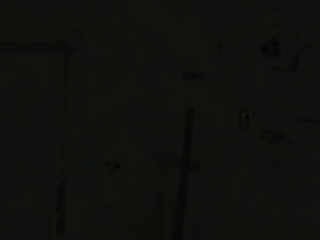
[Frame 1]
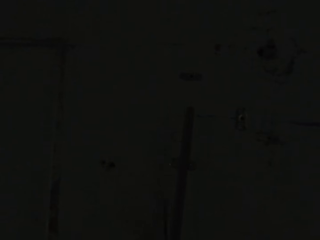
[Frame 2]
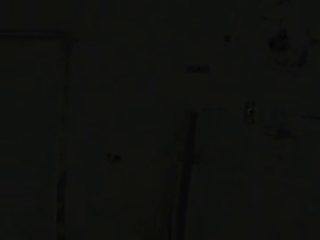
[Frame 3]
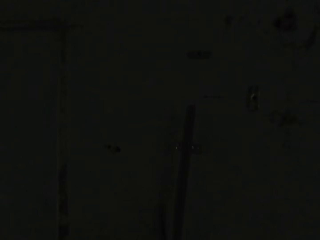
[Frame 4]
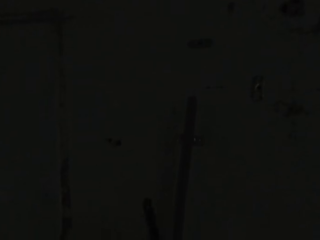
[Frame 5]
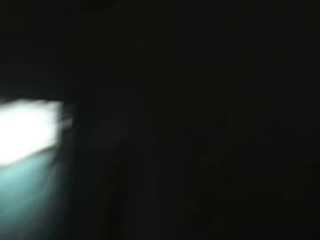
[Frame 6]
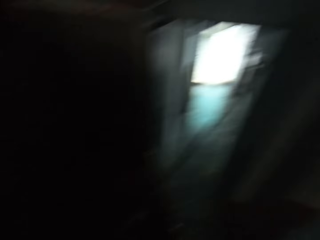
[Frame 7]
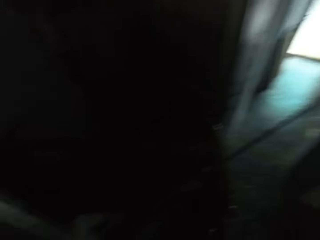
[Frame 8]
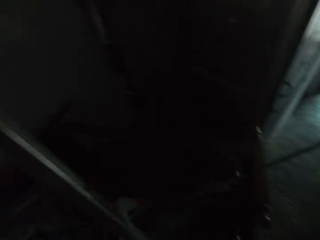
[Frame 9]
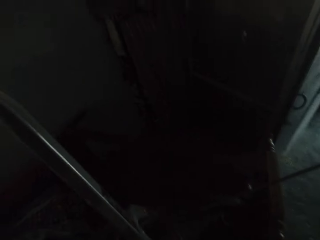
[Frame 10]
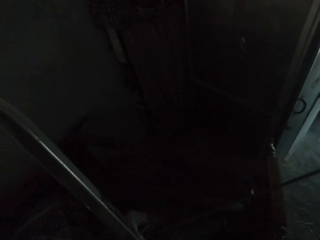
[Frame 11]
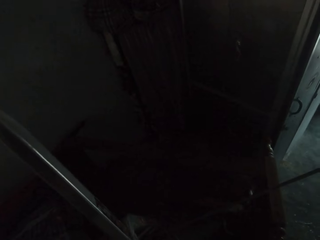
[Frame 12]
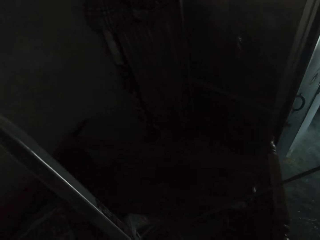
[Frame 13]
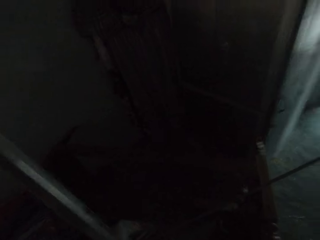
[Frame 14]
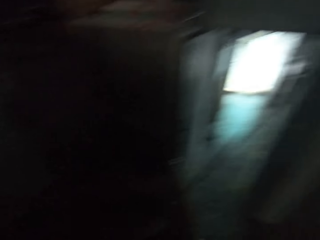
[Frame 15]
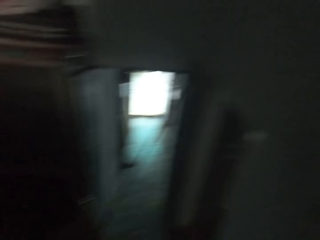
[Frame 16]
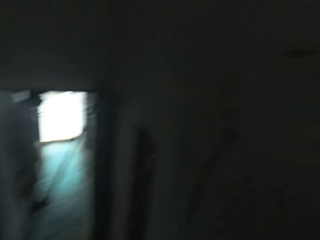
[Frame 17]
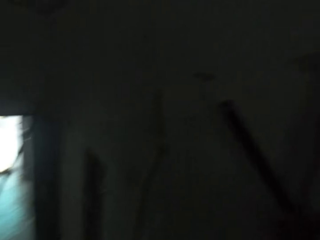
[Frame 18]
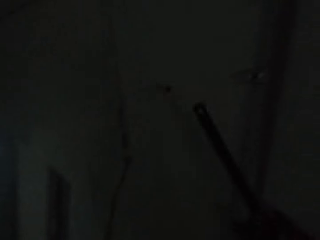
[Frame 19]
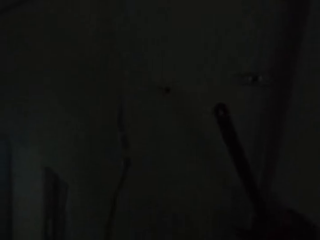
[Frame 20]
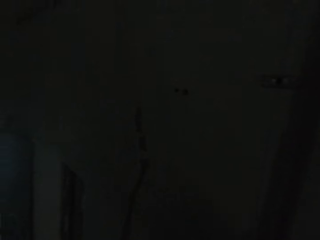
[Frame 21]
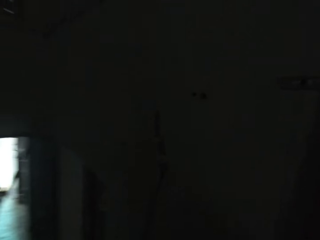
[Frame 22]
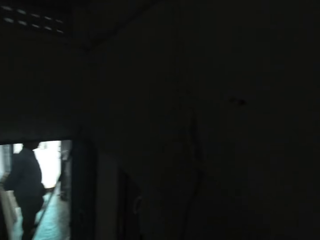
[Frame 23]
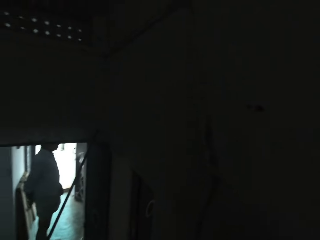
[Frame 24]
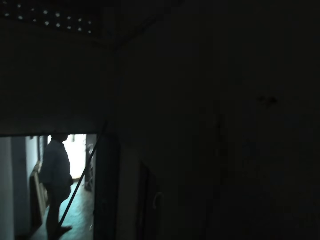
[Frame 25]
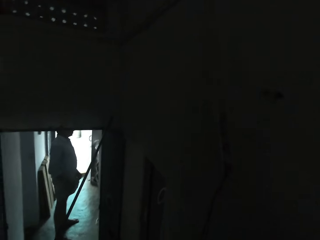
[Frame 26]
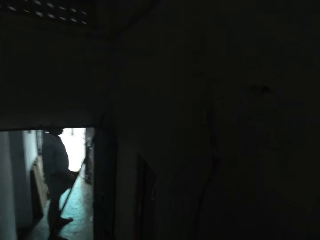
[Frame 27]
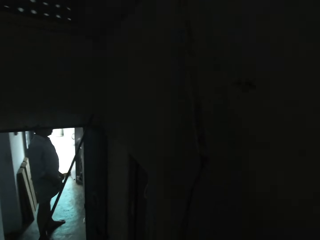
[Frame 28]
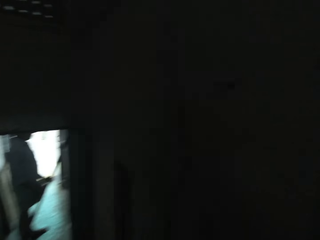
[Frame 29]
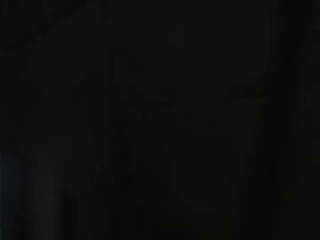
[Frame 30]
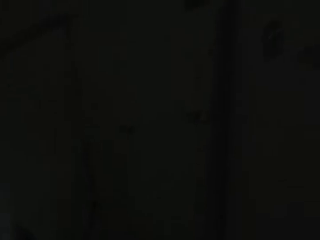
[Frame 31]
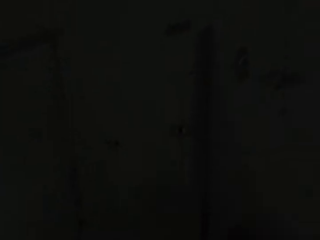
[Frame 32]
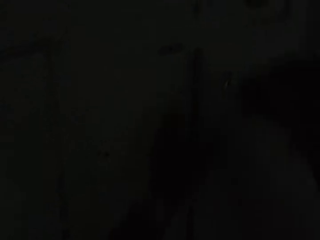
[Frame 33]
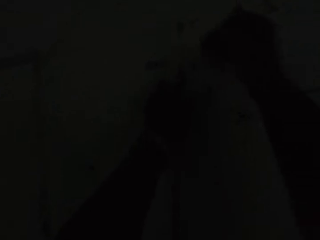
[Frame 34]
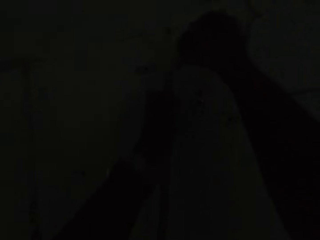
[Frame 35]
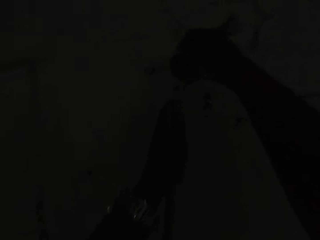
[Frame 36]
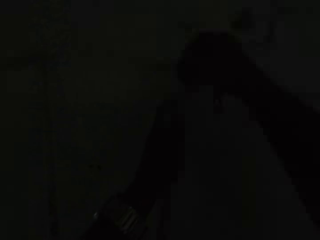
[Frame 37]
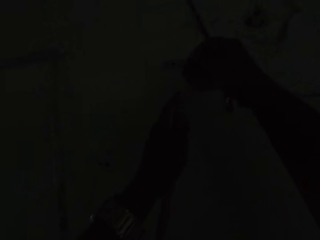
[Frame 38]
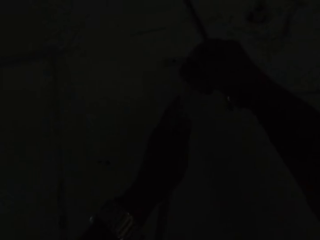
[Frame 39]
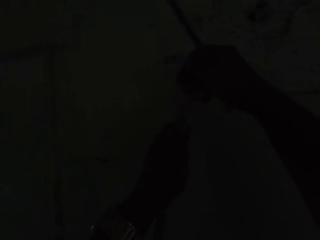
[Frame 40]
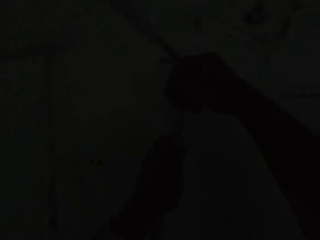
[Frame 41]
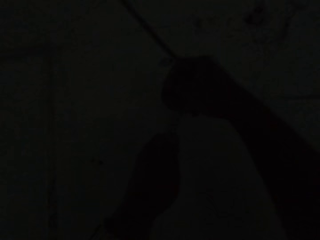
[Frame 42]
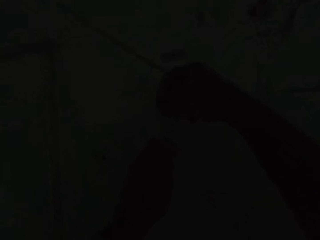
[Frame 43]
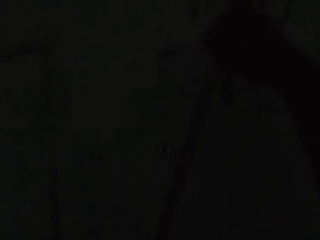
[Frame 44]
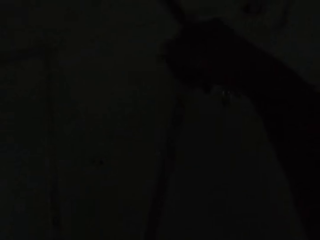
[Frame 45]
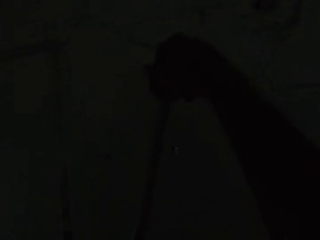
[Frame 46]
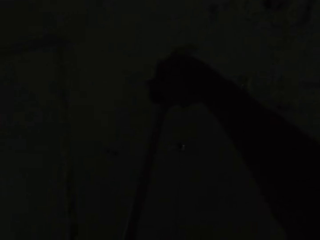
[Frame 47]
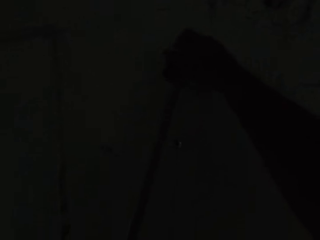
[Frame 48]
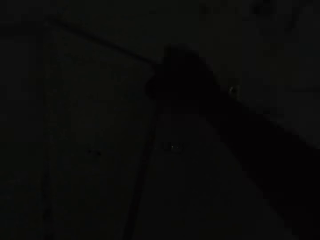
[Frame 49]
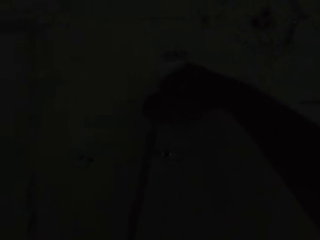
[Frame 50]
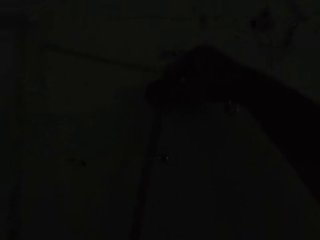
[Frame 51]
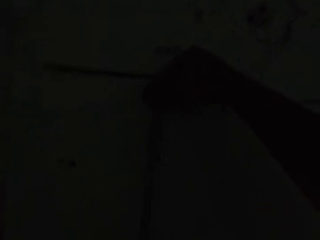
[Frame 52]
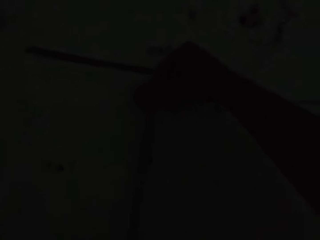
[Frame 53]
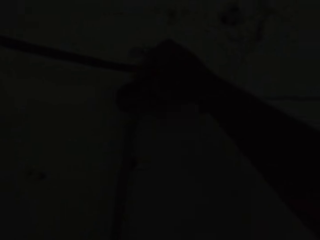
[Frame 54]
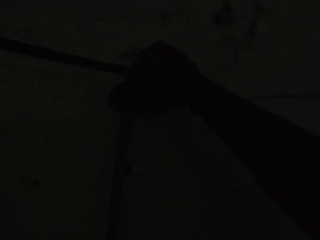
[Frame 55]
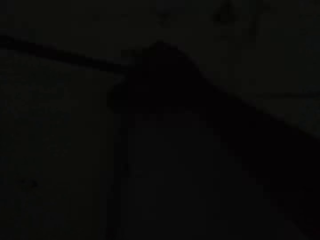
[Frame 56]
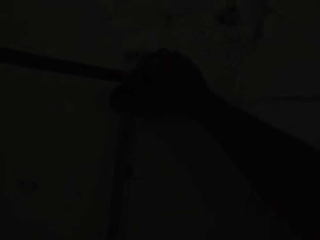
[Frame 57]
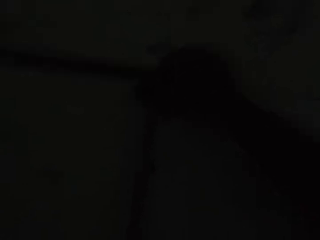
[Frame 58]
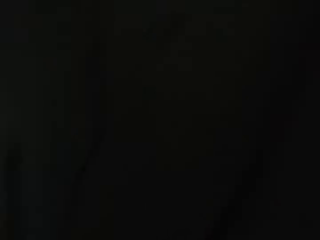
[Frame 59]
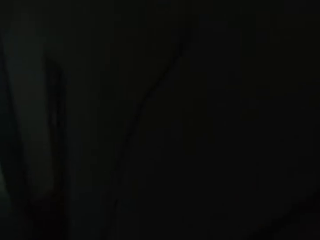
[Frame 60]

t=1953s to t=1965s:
The camera wearer rests the pipe against the wall with his left hand. He looks around. He holds a cable on the ceiling with his right hand. He holds the pipe against the wall with his left hand. He inserts the cable into the pipe in his left hand with his right hand. He fixes something. He pulls the pipe with his left hand.

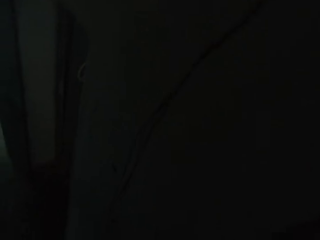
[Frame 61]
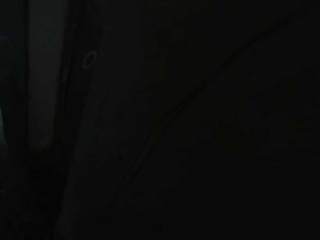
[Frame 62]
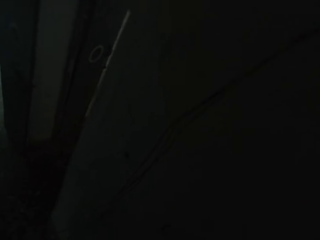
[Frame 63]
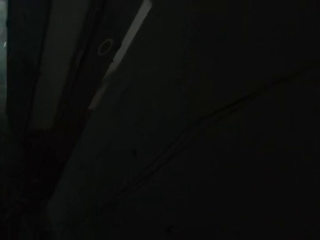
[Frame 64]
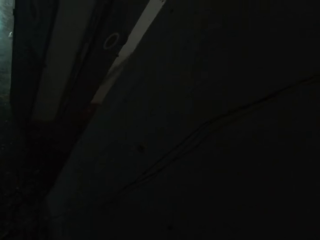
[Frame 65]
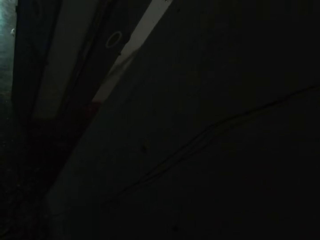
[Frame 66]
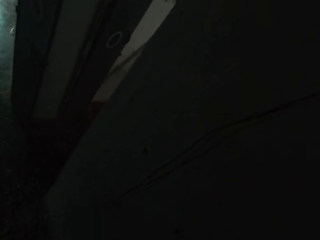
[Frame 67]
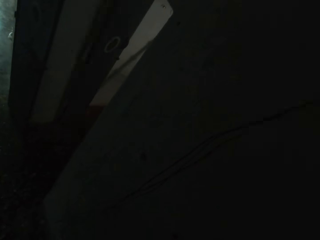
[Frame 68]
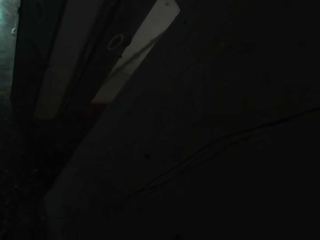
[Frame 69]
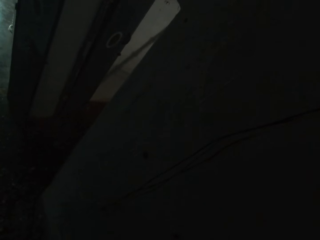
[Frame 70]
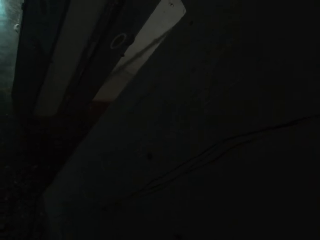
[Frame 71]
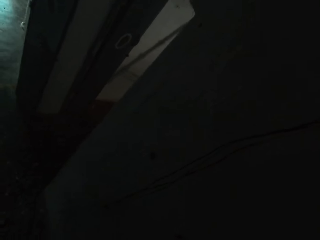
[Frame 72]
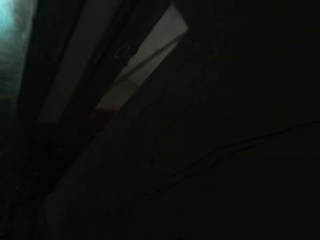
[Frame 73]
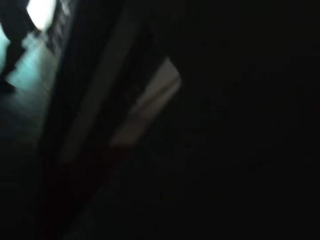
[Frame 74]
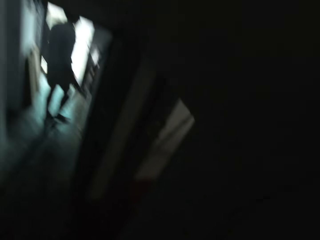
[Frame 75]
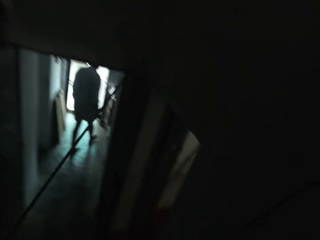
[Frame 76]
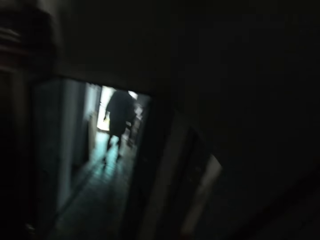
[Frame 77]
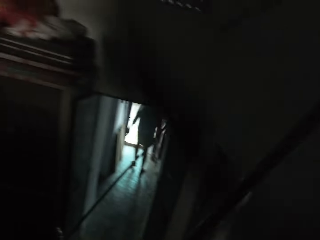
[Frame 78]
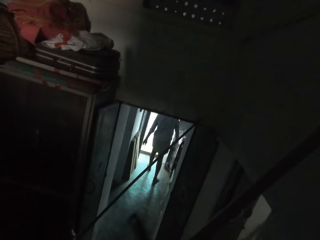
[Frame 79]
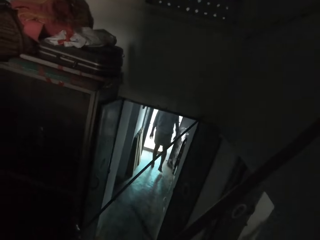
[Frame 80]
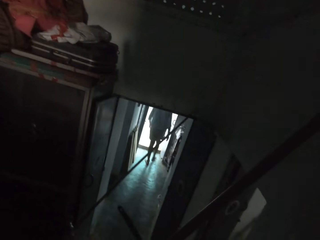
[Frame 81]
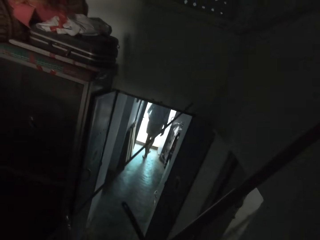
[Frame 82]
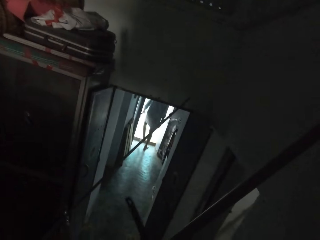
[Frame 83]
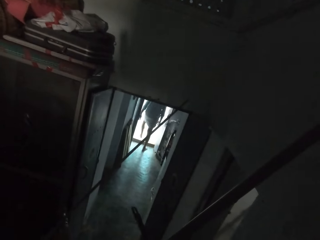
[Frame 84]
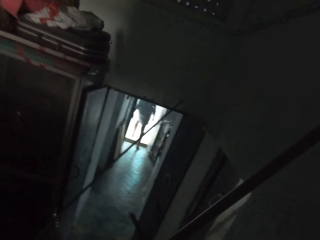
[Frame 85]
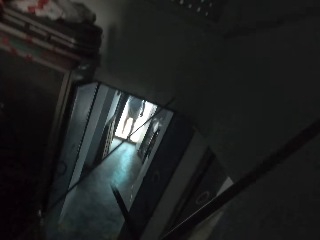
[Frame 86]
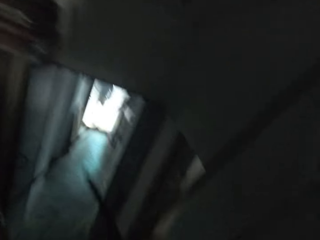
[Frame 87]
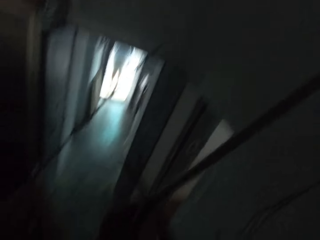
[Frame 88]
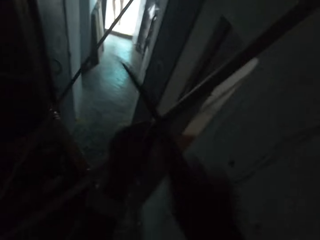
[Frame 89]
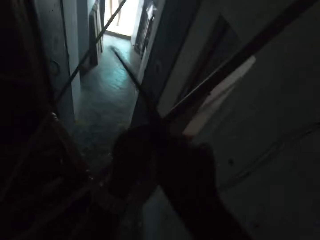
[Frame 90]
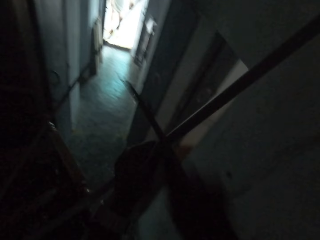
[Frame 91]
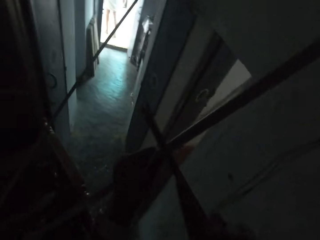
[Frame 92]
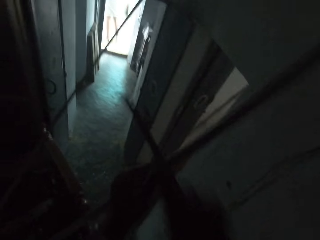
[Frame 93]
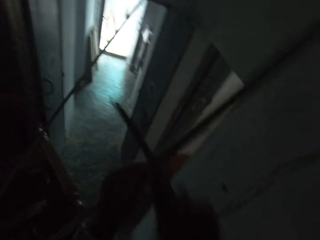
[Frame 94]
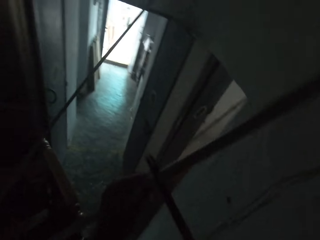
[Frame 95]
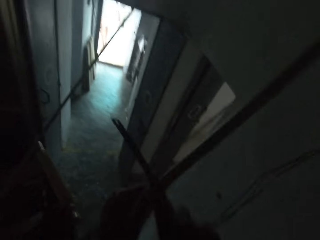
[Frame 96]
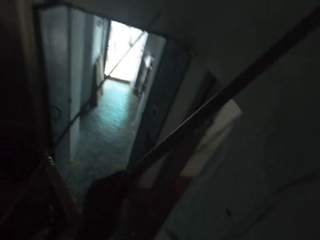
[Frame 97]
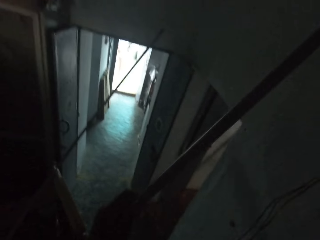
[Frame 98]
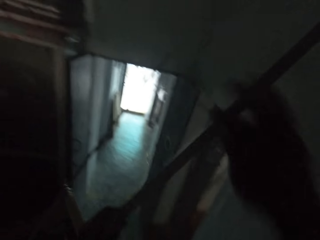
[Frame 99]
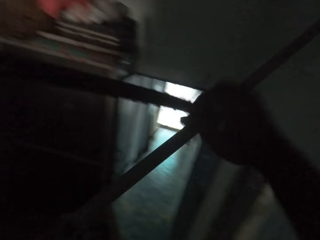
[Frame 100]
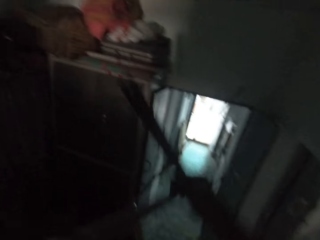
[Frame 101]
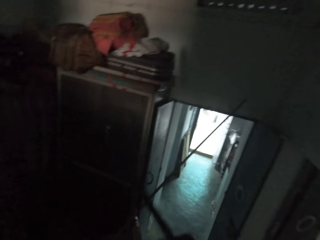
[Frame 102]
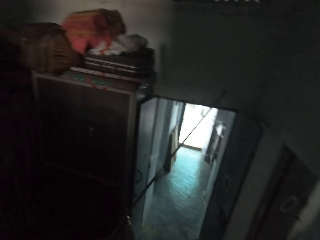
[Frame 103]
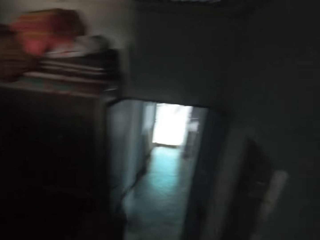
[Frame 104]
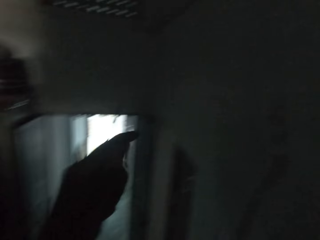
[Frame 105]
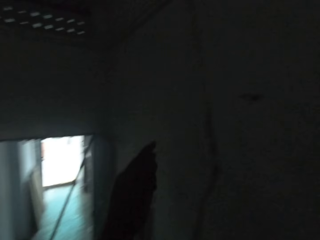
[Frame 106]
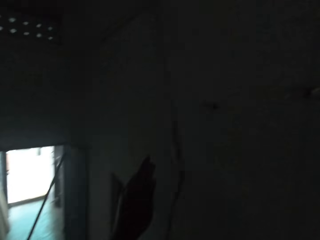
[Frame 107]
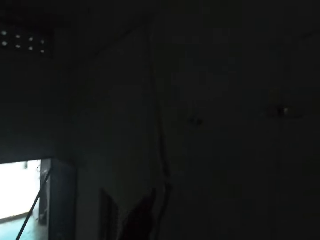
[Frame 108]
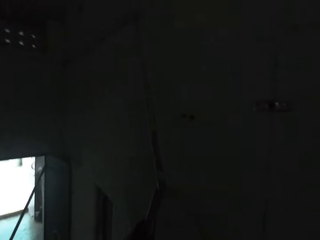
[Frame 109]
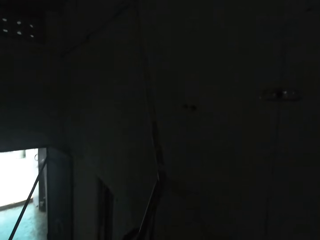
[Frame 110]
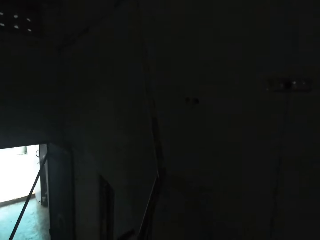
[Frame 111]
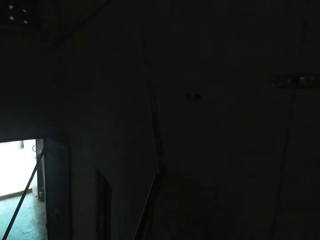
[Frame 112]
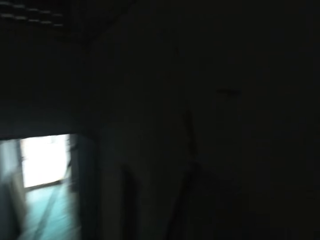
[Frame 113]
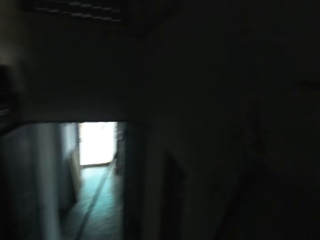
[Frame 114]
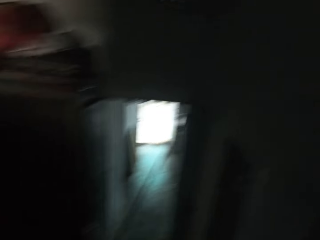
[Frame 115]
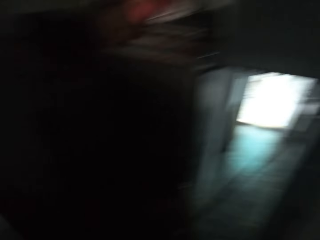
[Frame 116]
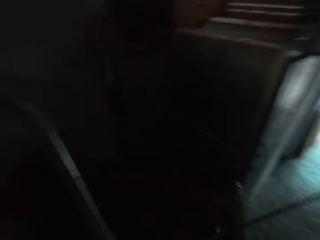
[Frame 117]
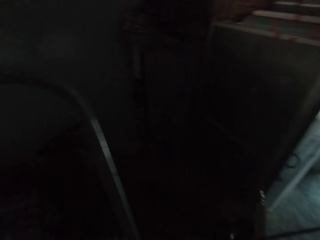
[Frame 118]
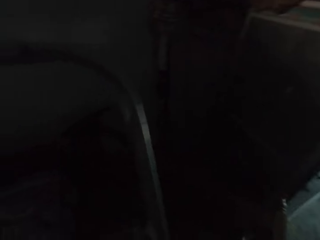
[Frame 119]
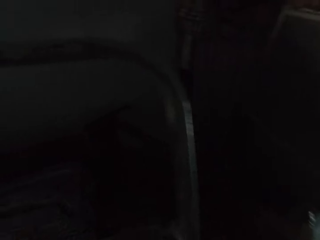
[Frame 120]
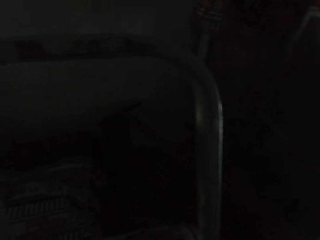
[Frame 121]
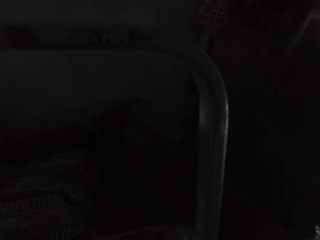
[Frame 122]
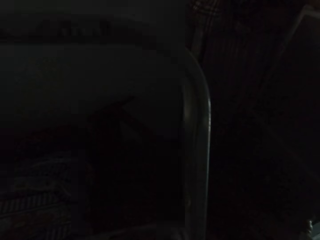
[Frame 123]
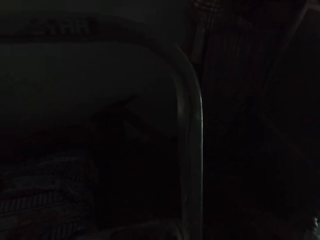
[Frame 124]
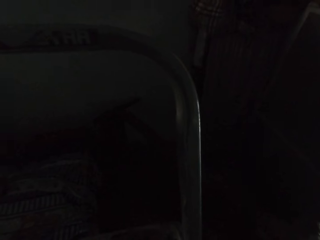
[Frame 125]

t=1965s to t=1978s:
The camera wearer looks around. A man walks out of the apartment. The camera wearer cuts the pipe in his left hand with the hand saw in his right hand. He holds the pipe with his hands. He rests the pipe against the wall with his left hand. He fixes something.
